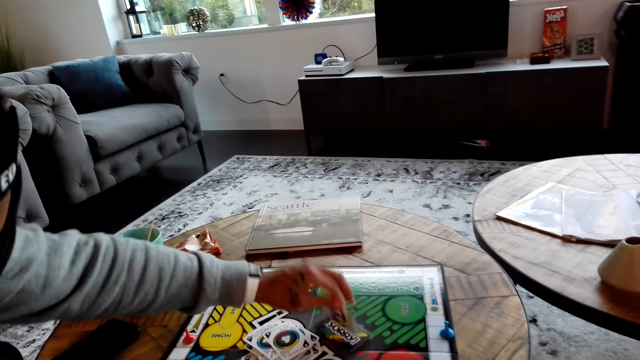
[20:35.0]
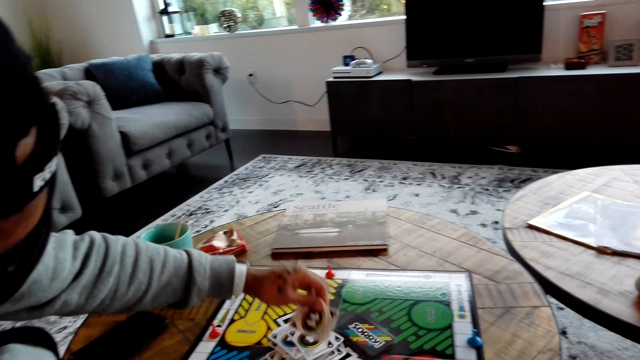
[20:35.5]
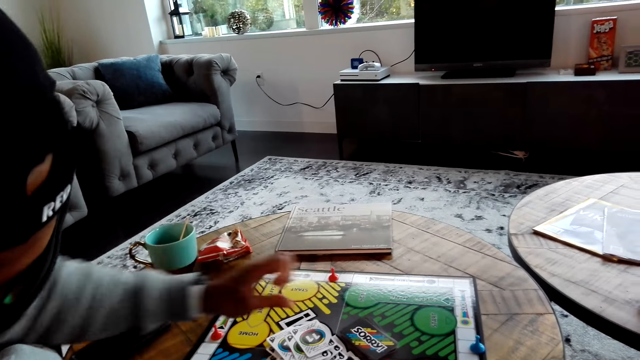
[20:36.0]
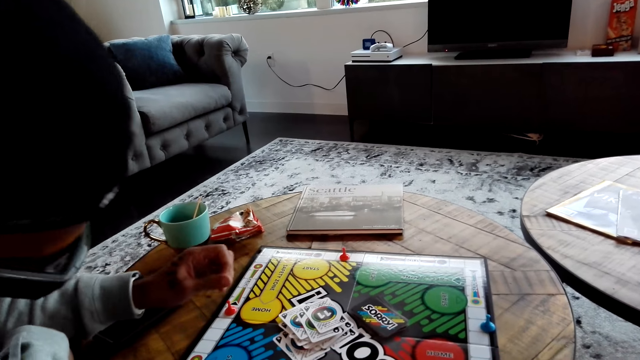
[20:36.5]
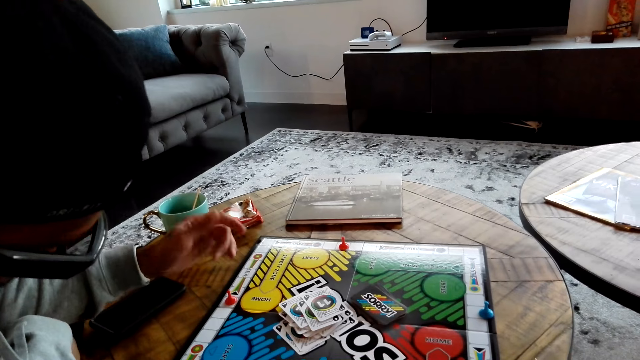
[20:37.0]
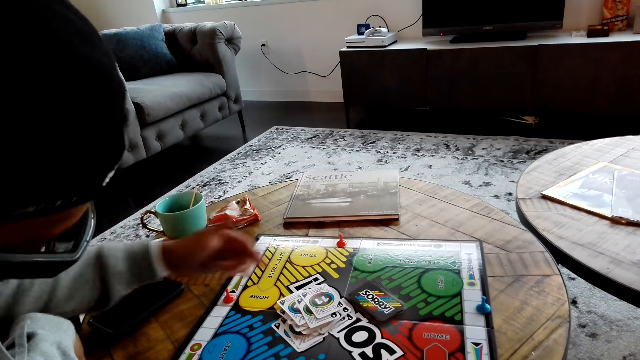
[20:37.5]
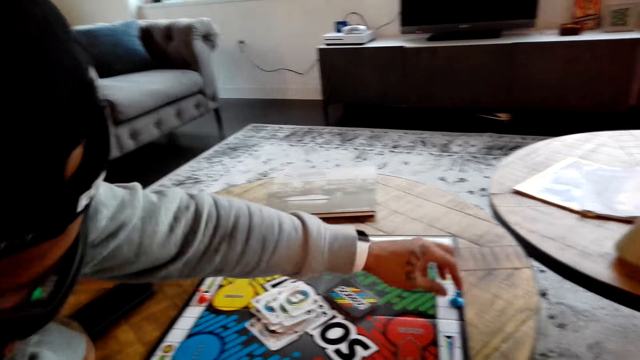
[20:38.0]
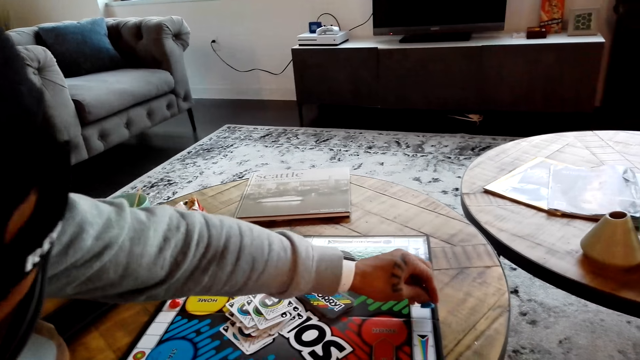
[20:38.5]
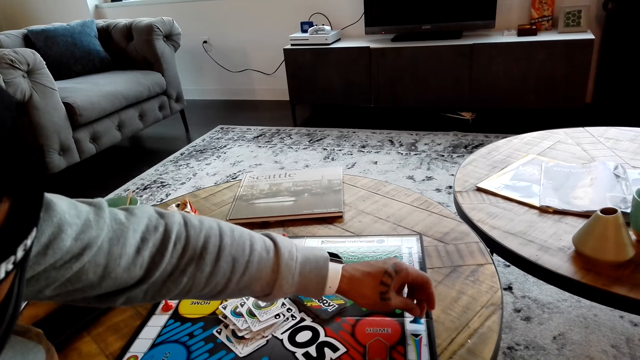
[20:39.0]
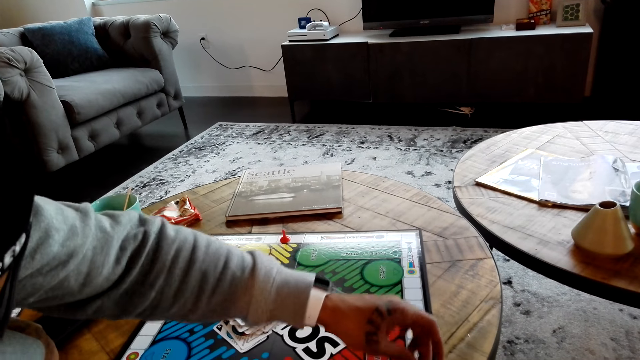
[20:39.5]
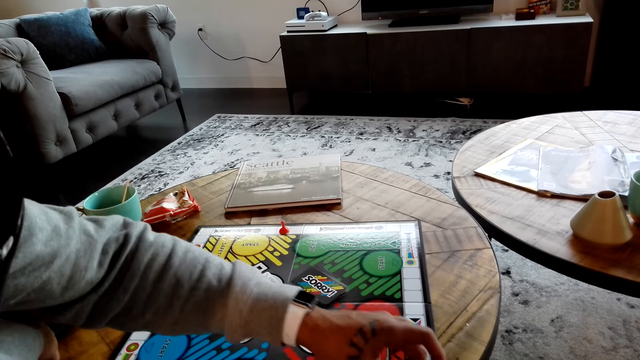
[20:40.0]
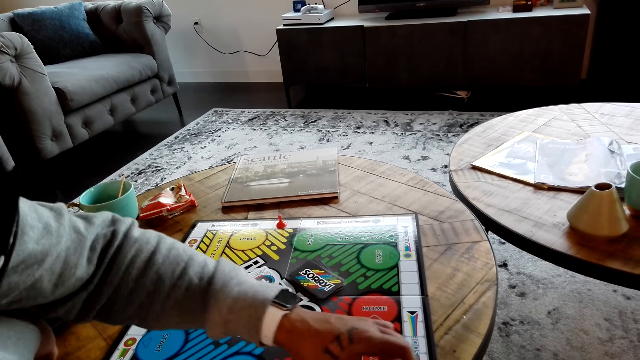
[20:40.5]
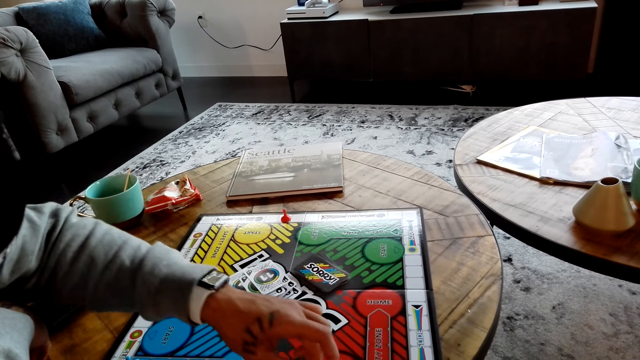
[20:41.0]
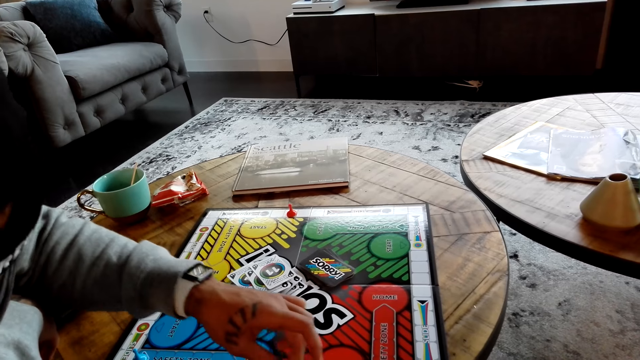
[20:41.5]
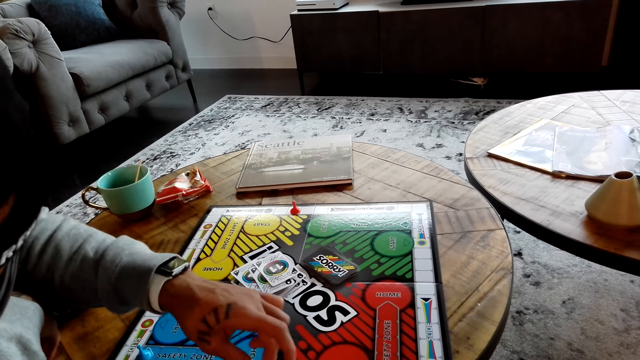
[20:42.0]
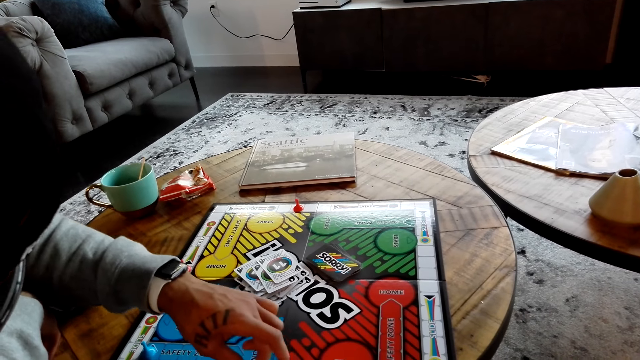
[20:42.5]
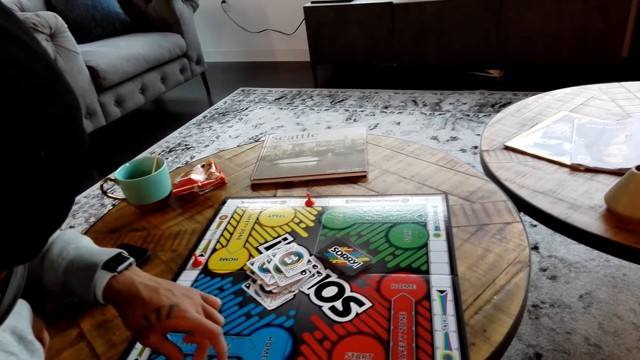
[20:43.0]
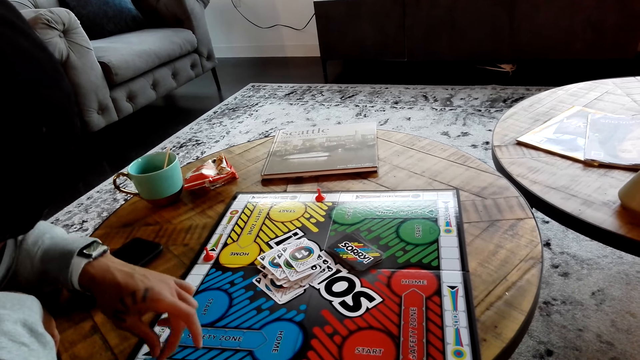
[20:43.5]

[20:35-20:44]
A man picks up a card. The man places the card on the other cards. The man picks up something. The man moves the meeples on the card game board.

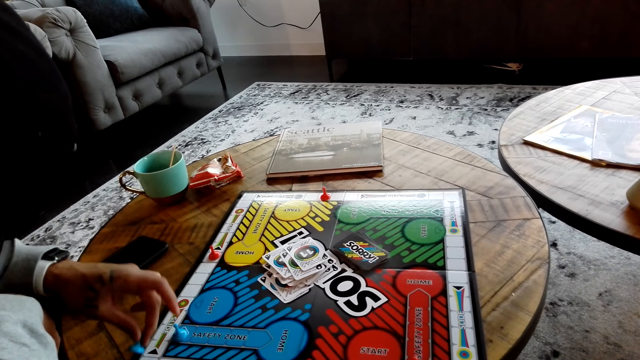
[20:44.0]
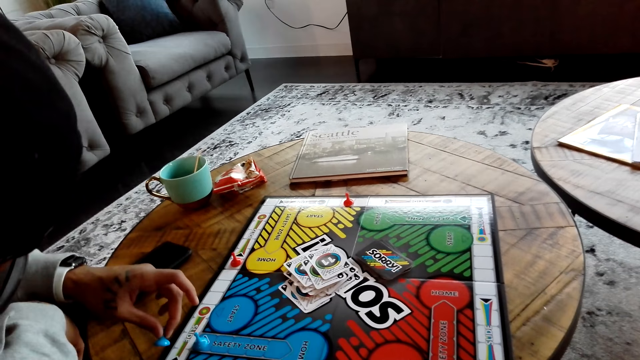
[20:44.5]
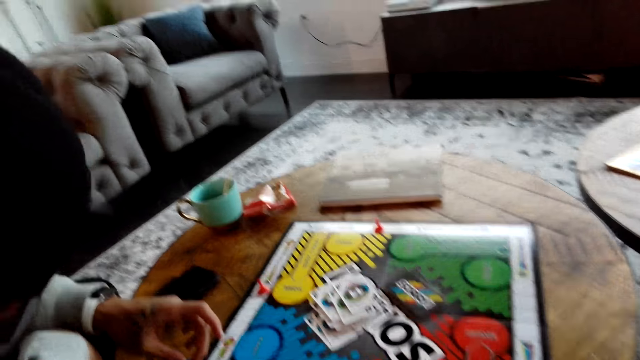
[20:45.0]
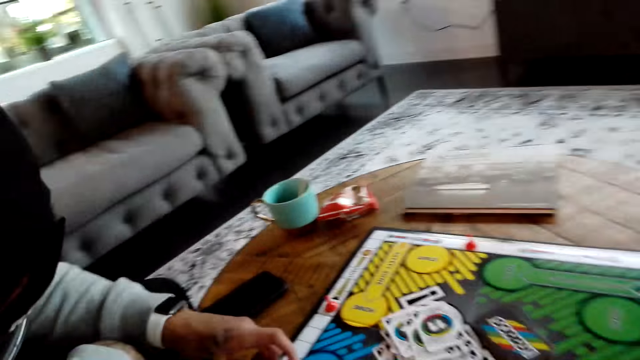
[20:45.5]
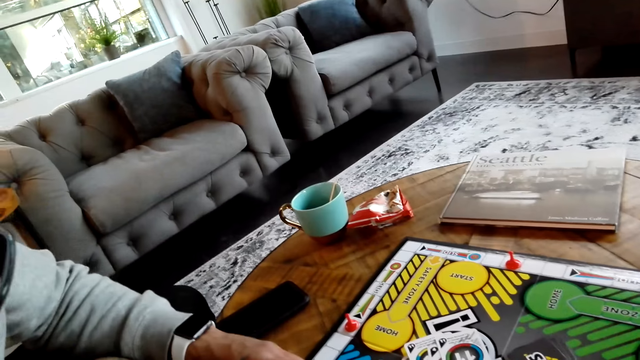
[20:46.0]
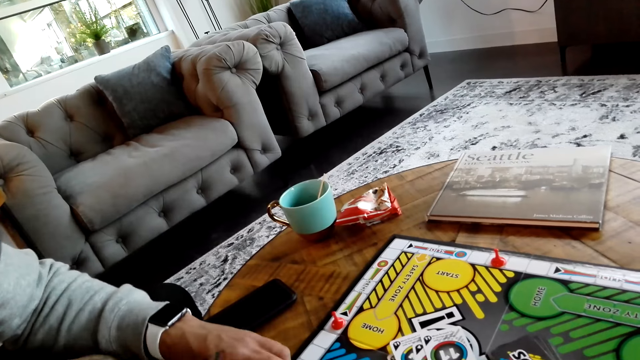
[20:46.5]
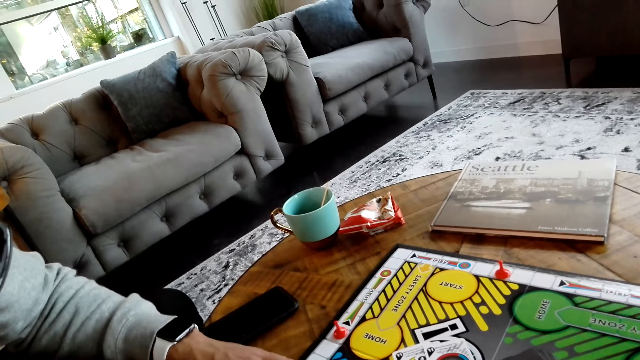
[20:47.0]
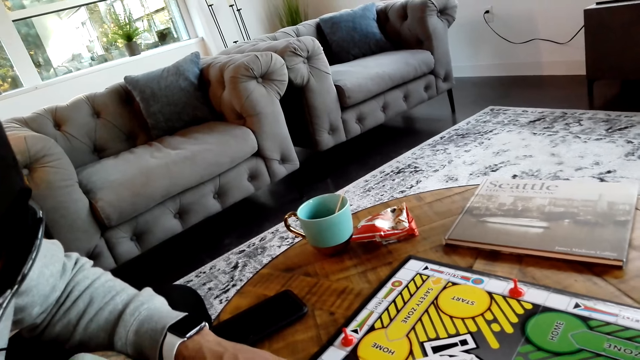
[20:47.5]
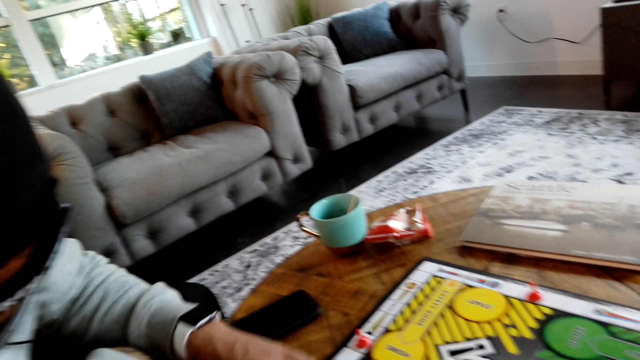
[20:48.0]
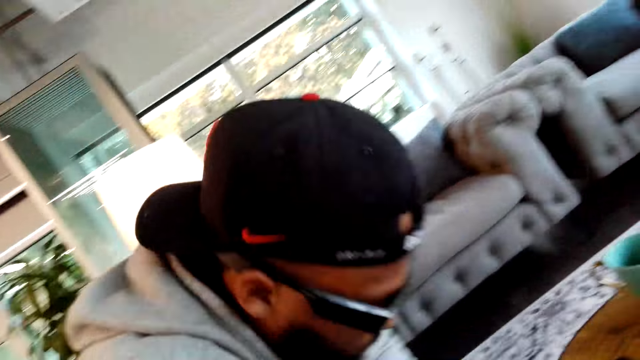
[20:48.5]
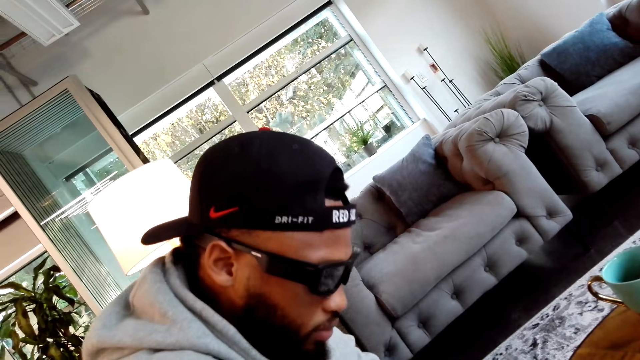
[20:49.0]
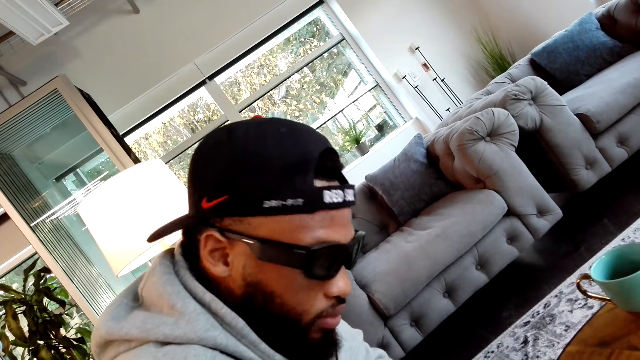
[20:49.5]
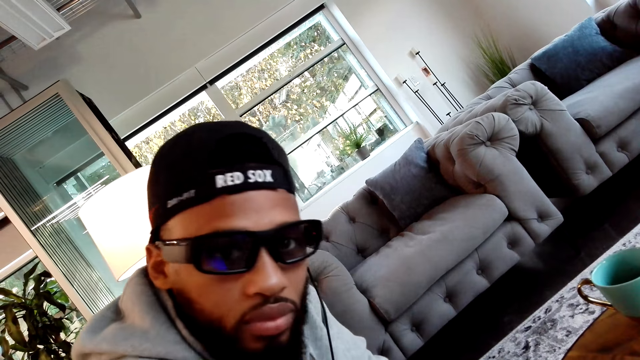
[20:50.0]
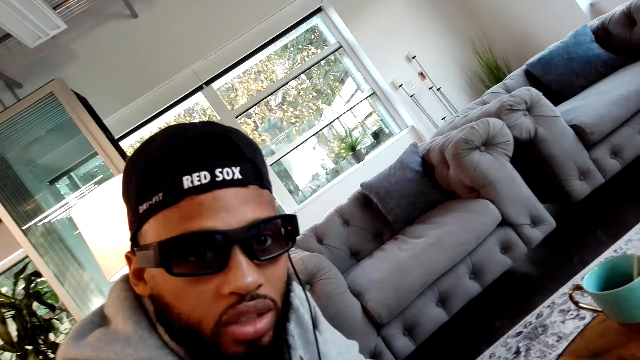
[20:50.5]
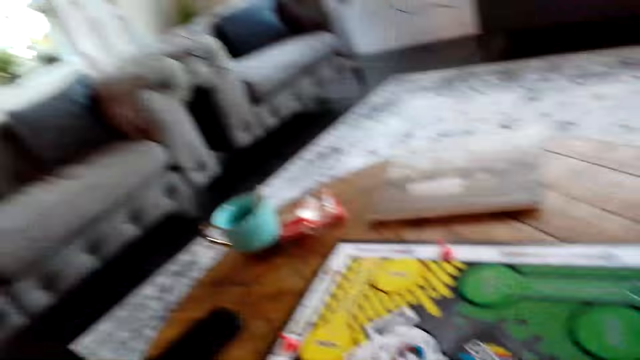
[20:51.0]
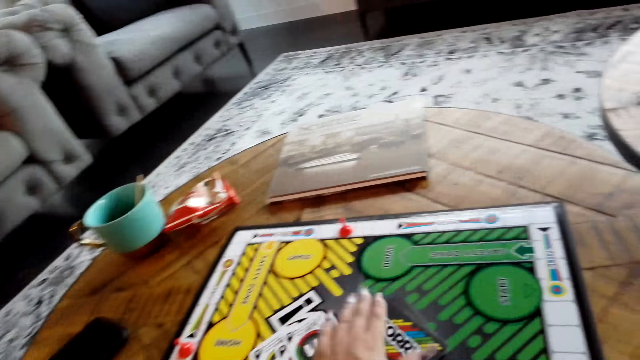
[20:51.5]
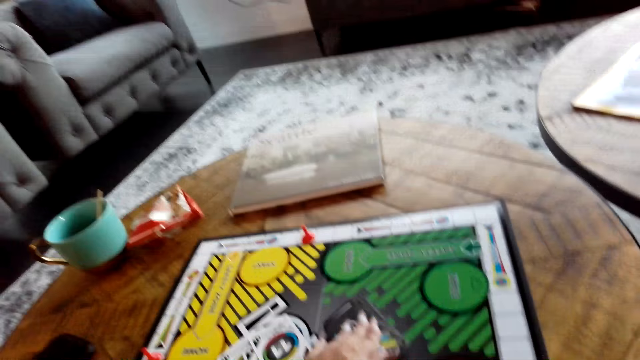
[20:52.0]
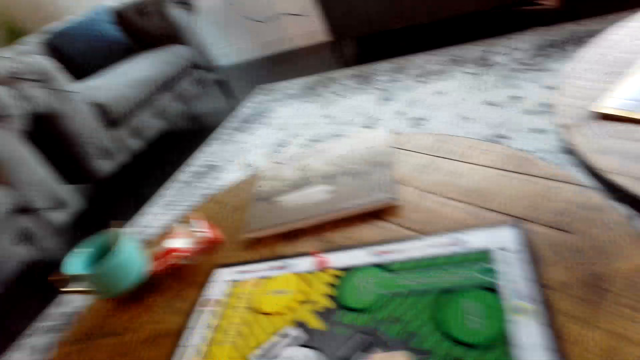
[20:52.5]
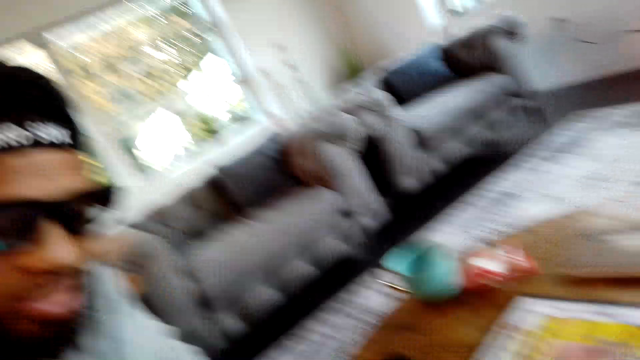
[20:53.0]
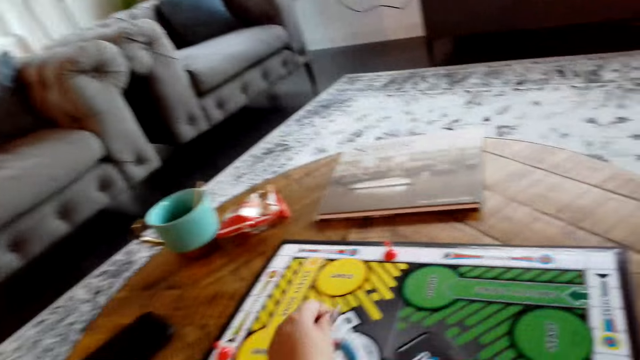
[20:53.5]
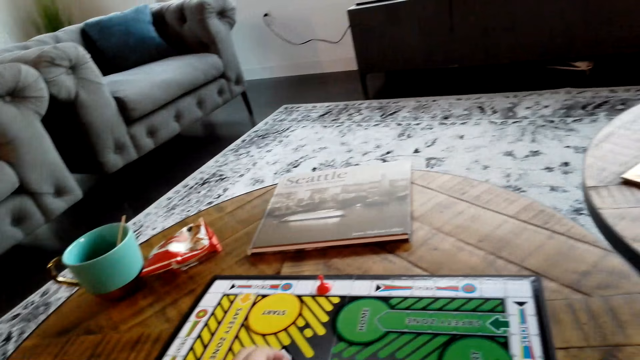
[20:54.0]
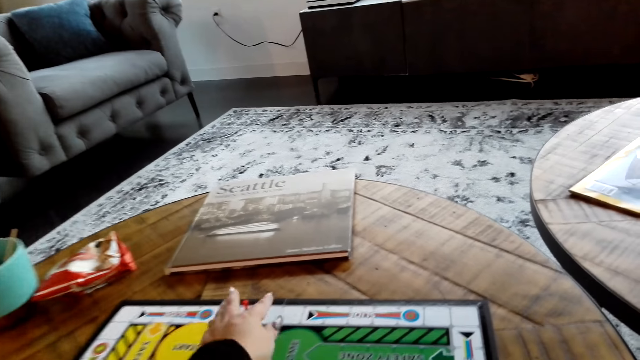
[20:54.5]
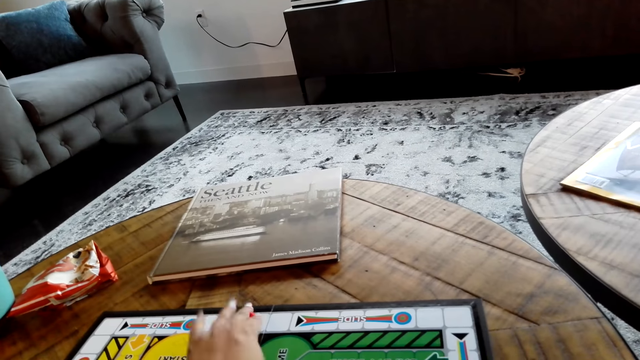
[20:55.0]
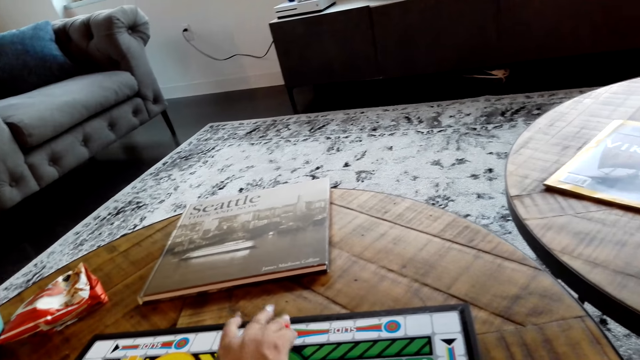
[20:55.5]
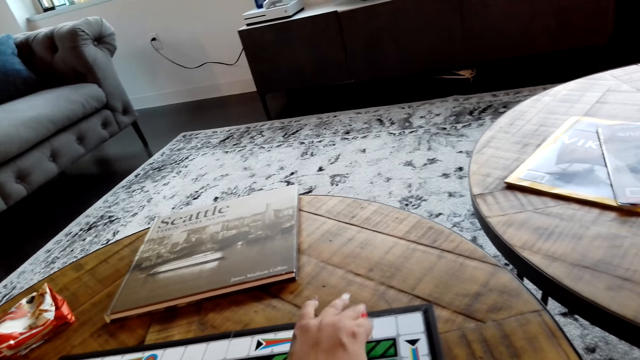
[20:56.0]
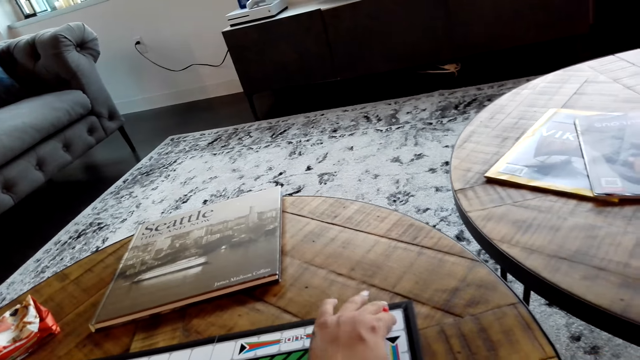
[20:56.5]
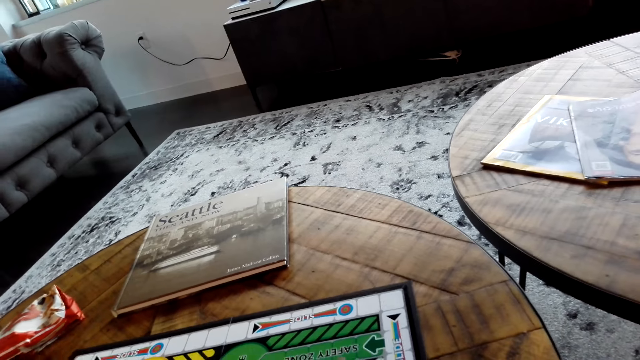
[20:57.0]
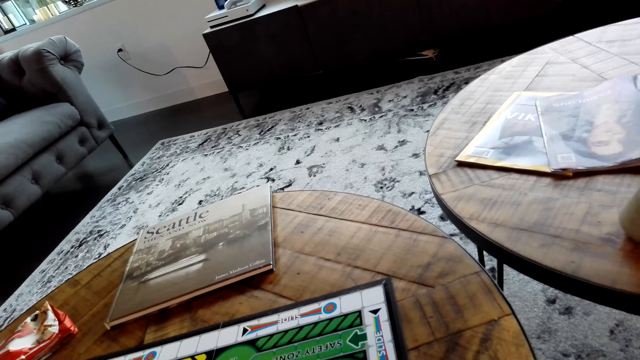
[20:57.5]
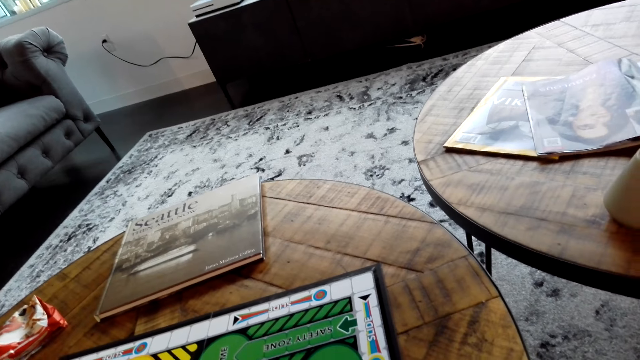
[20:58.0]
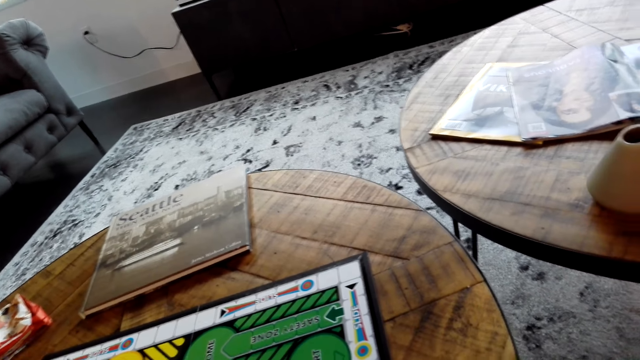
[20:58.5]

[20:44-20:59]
The man places something on the card game board. The man converses with the camera wearer. The camera wearer picks up a card. They converse with the man. They pick up something and move the meeple on the card game board.
